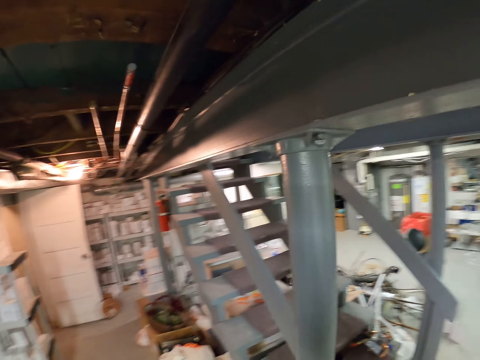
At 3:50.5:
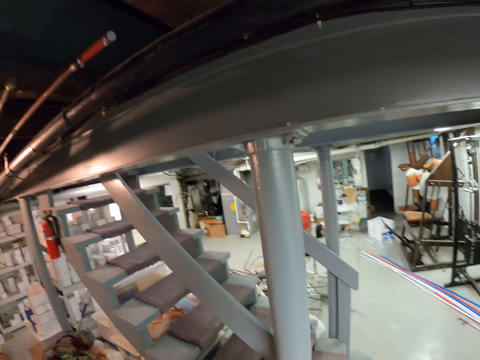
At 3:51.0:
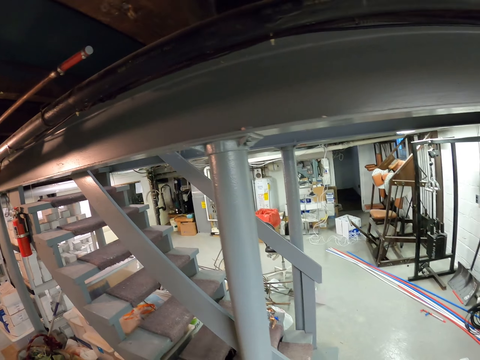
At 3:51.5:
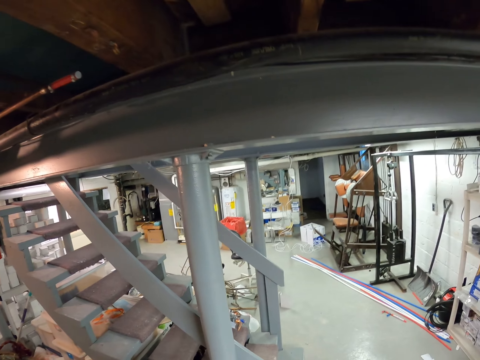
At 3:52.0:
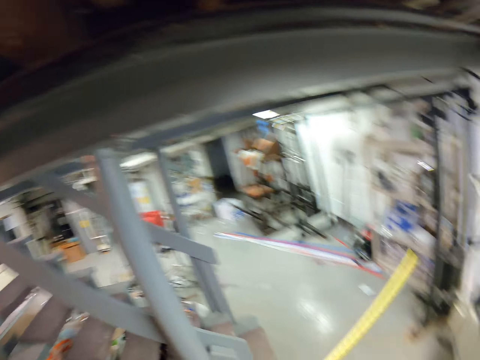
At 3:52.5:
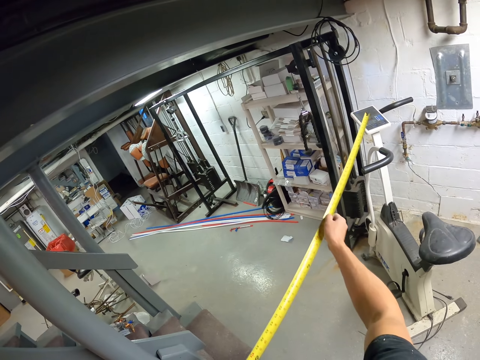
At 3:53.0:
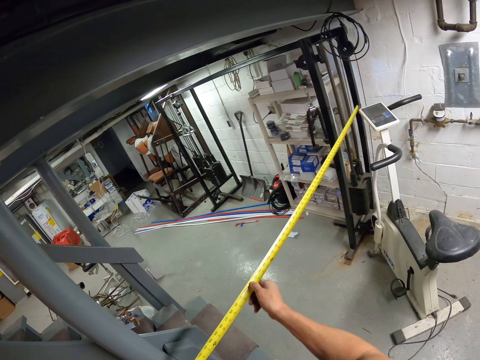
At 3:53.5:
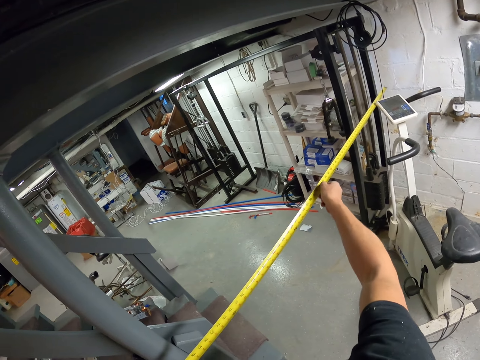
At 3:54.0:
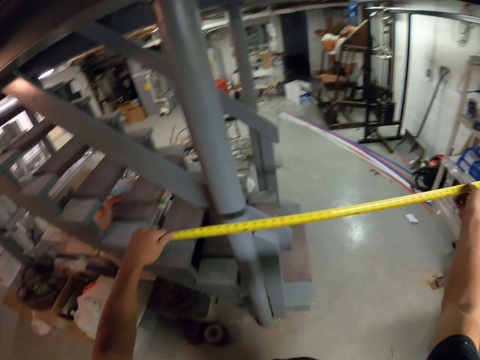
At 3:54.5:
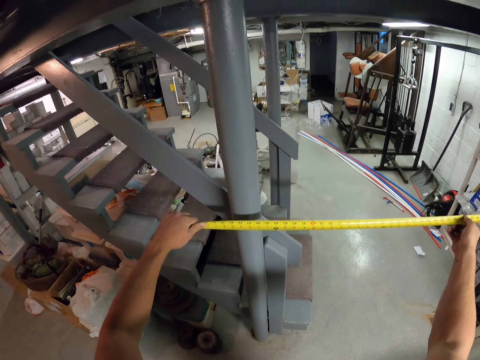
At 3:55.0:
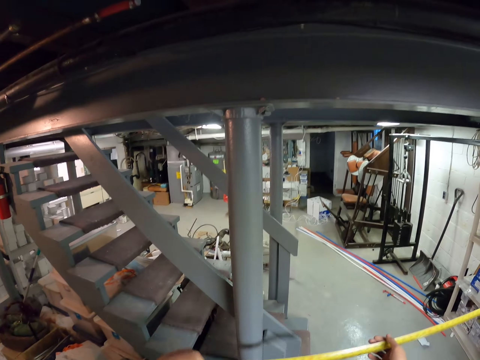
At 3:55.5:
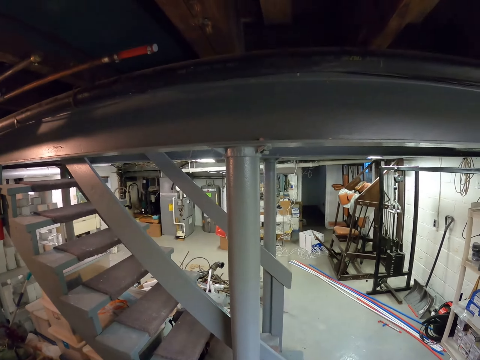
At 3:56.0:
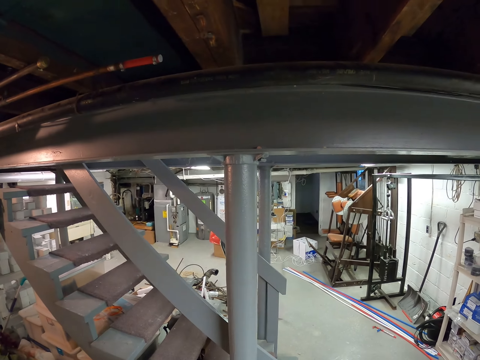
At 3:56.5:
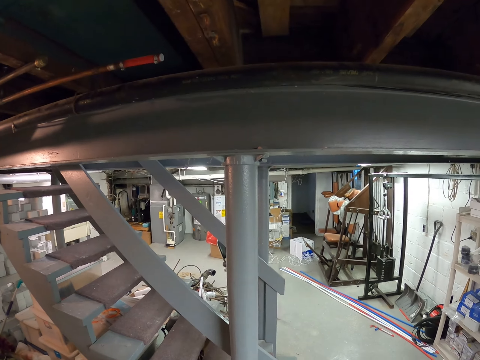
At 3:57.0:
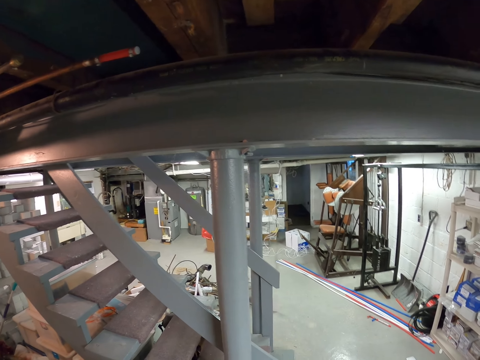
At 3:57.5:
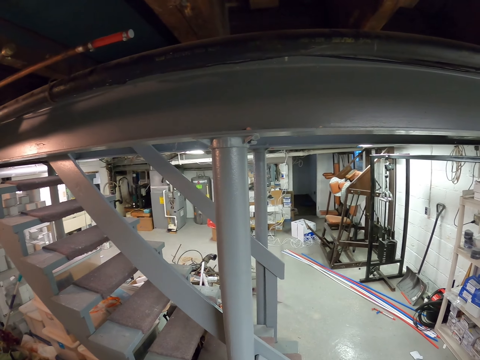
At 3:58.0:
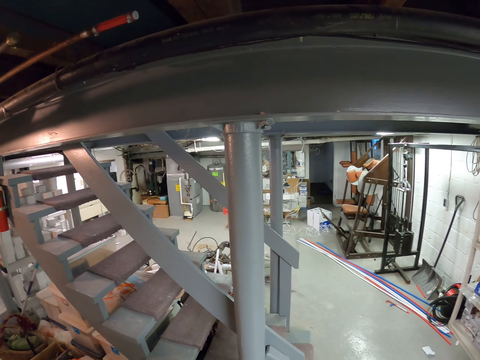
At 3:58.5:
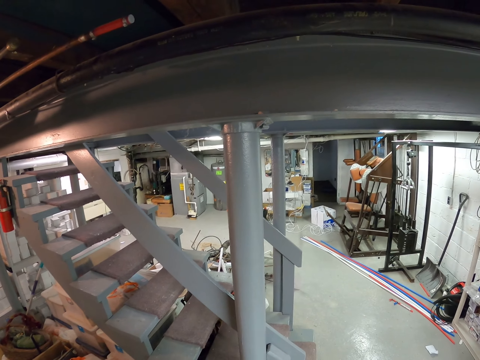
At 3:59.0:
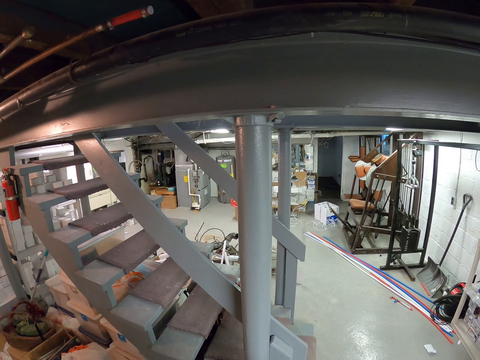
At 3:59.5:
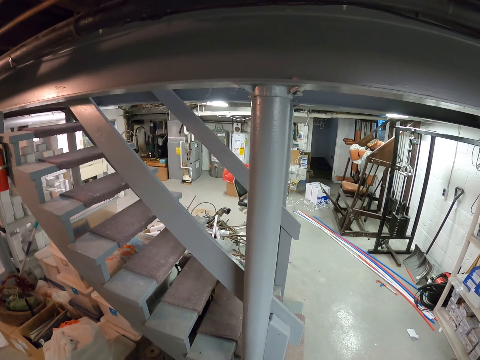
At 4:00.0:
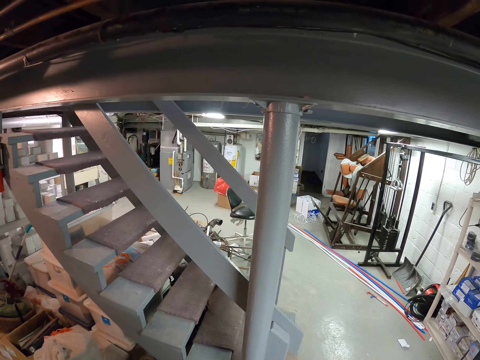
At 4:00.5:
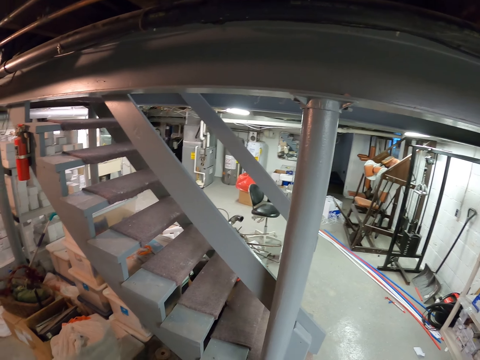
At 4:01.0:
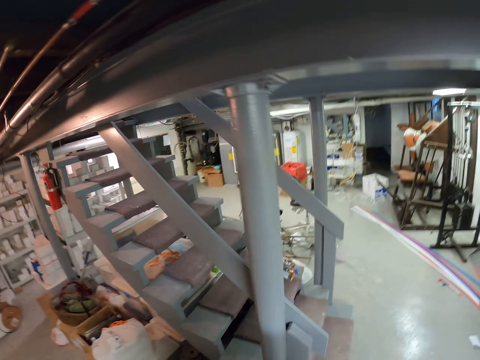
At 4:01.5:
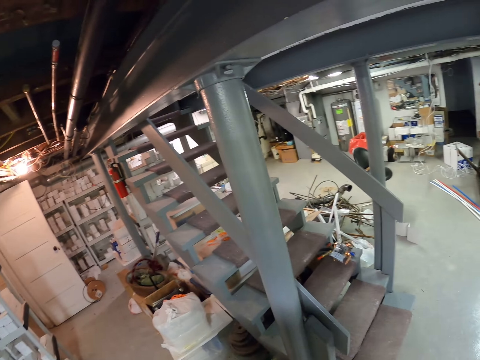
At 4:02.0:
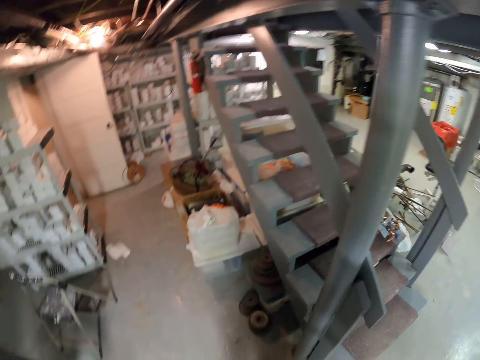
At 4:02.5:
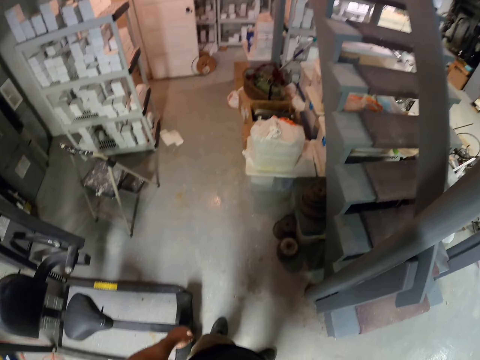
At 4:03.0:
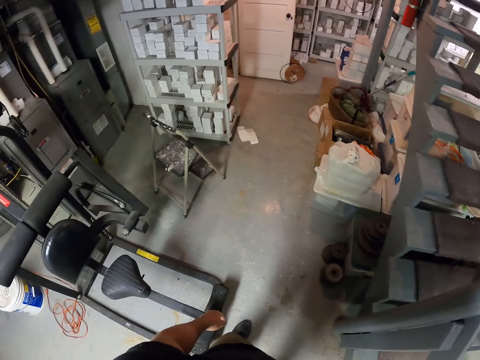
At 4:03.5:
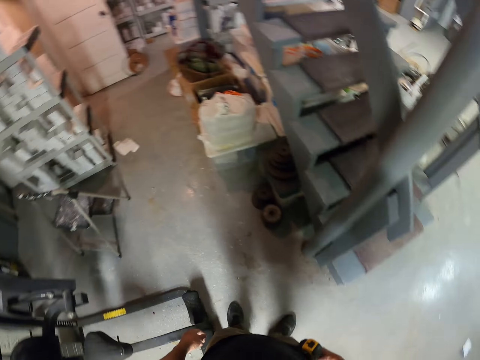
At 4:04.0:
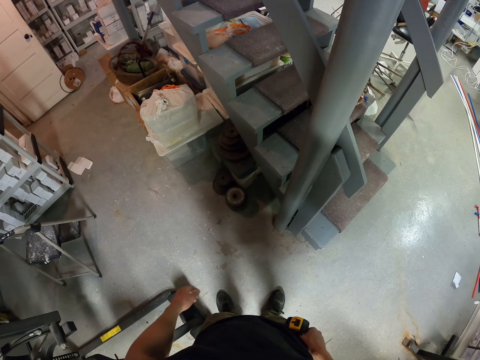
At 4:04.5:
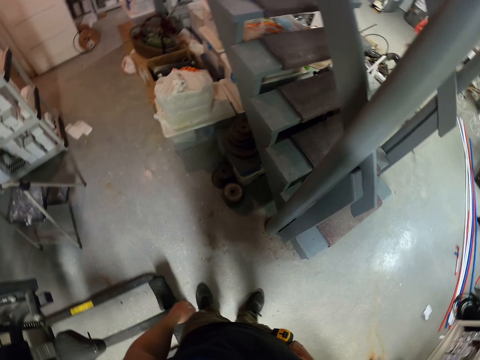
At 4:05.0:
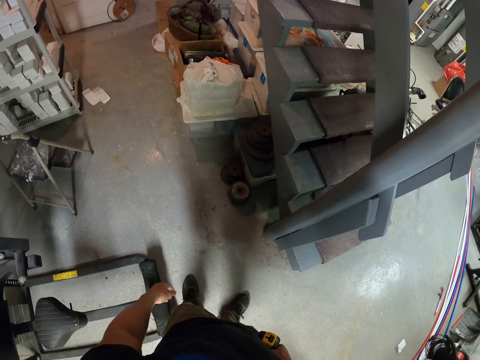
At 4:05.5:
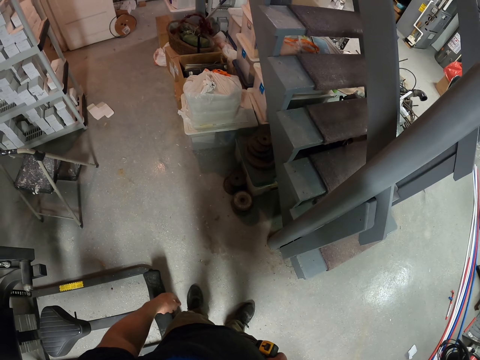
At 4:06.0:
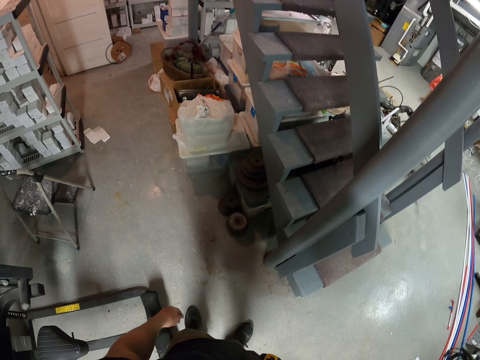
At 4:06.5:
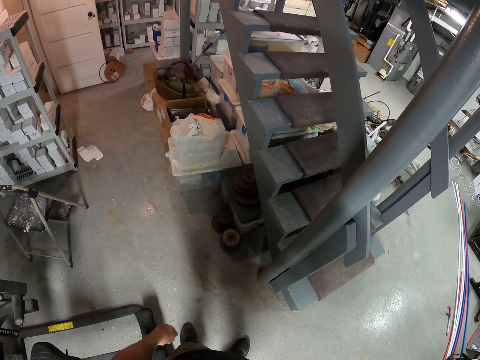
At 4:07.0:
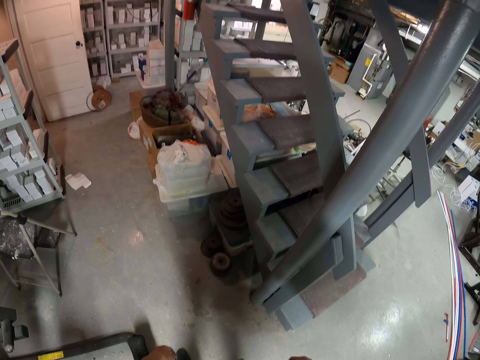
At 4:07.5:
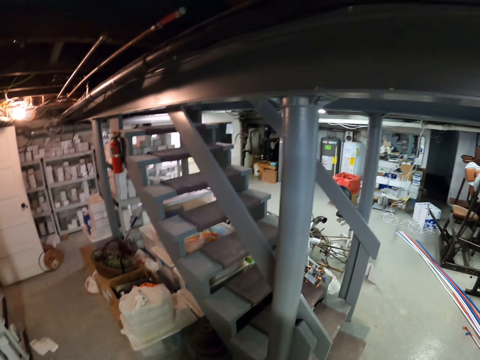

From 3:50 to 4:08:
The camera wearer looks around the room. They stretch the tape measure on the pillar. They look around the room. They put the tape measure in the pocket.

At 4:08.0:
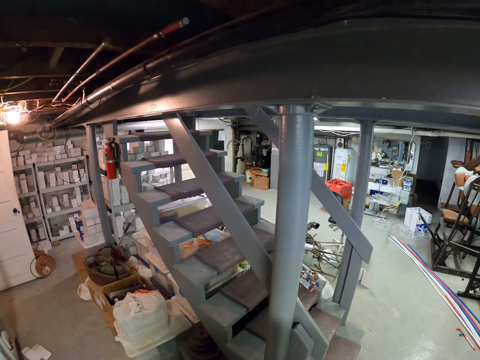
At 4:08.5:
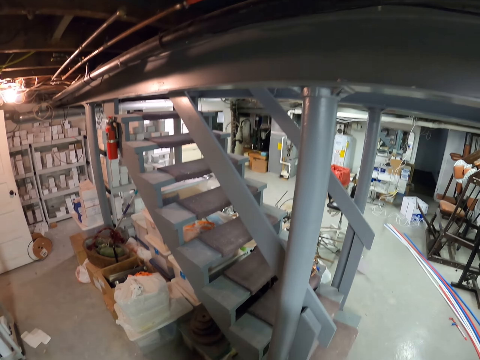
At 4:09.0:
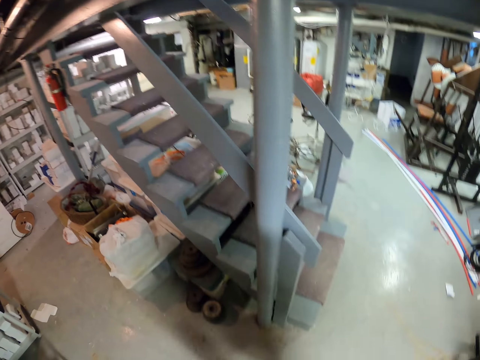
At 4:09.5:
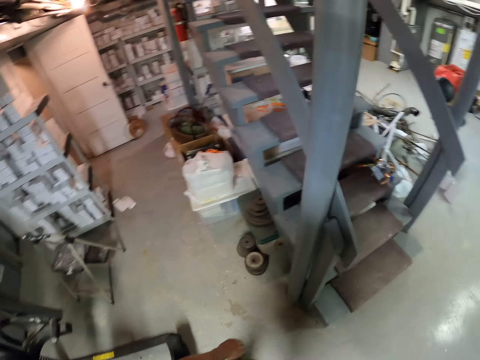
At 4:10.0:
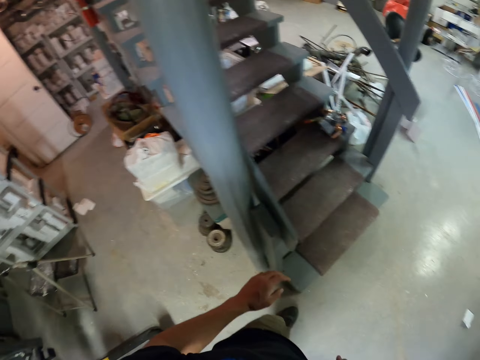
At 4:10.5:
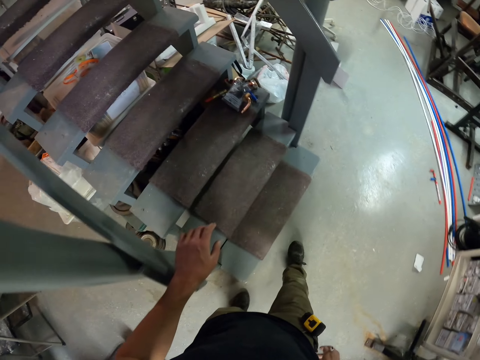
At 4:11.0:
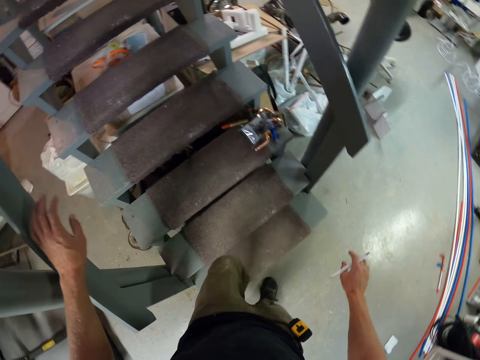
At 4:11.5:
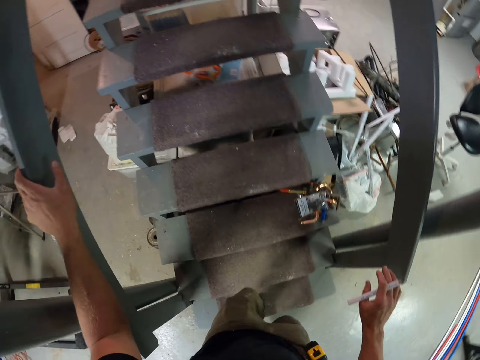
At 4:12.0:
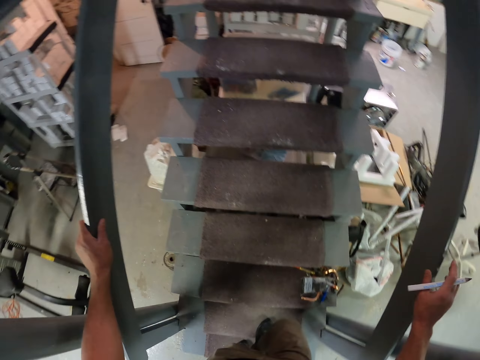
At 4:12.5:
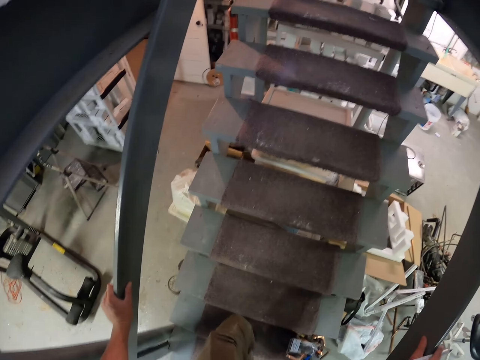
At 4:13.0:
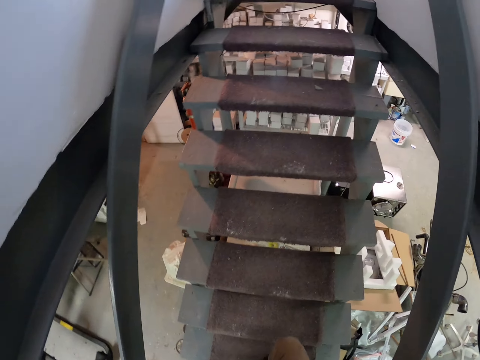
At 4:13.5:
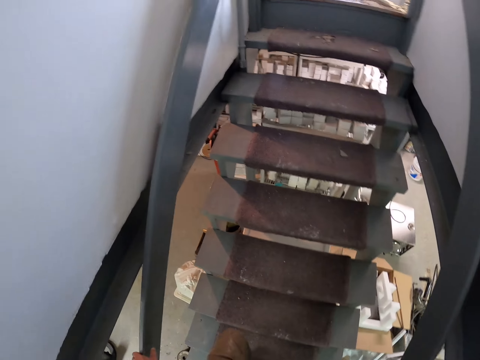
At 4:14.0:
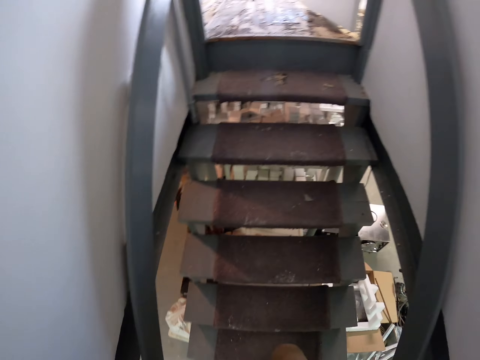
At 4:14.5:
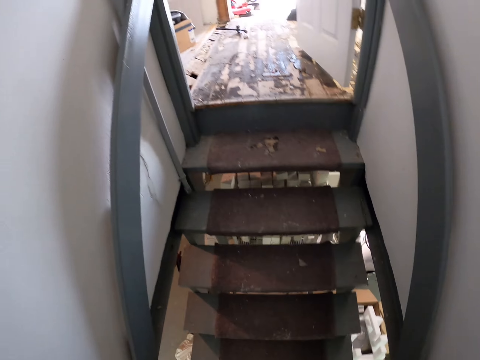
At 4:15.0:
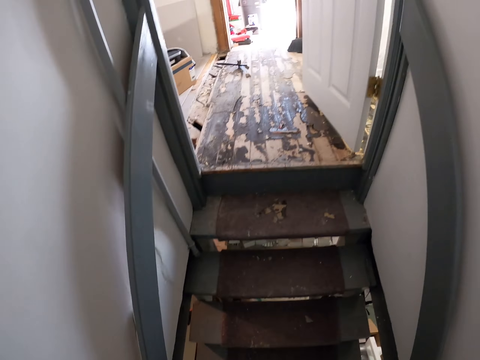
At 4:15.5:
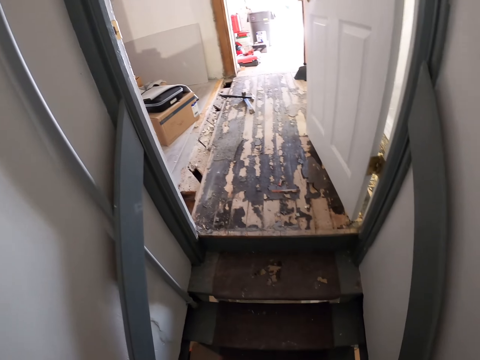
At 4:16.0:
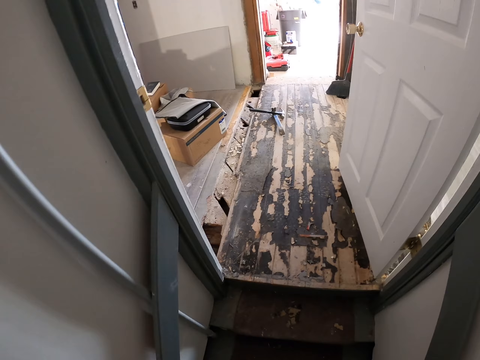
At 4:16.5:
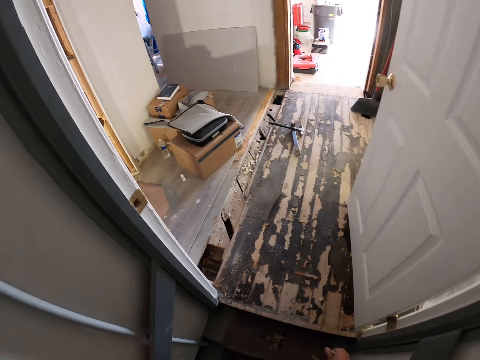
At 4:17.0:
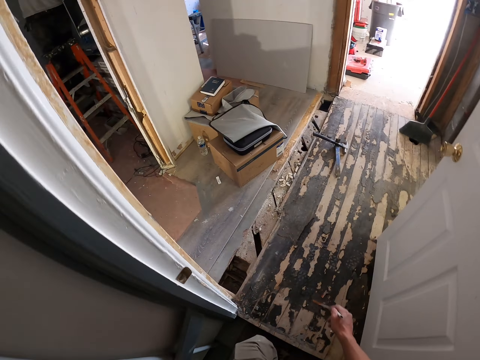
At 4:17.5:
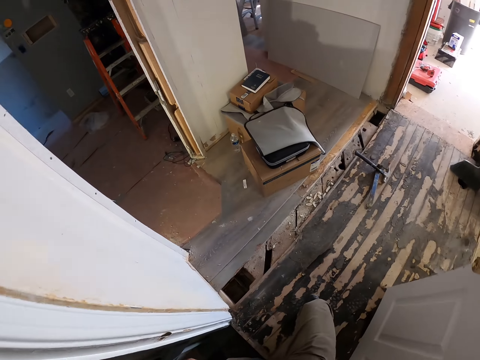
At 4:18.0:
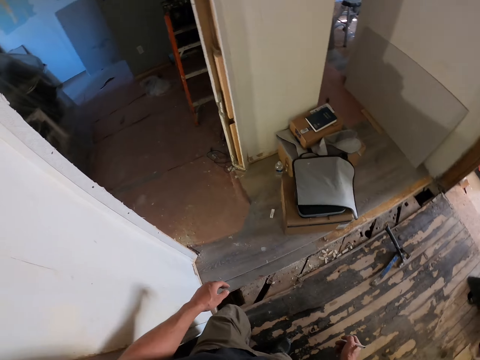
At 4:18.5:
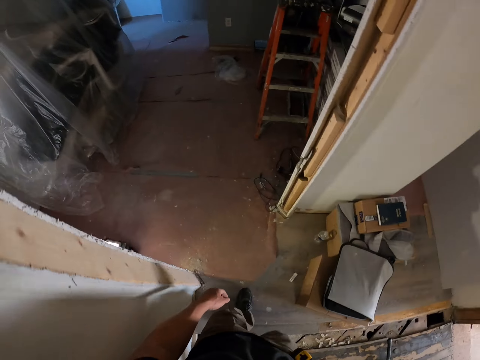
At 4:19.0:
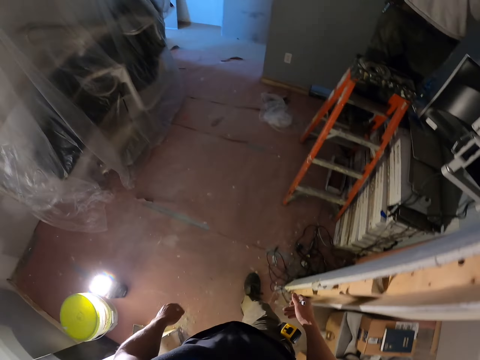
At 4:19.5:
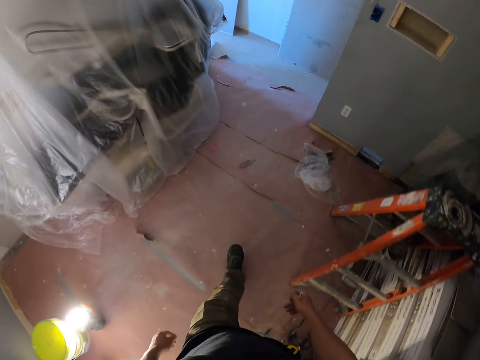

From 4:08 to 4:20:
The camera wearer moves the hand to the staircase rail. They walk up the stairs.
